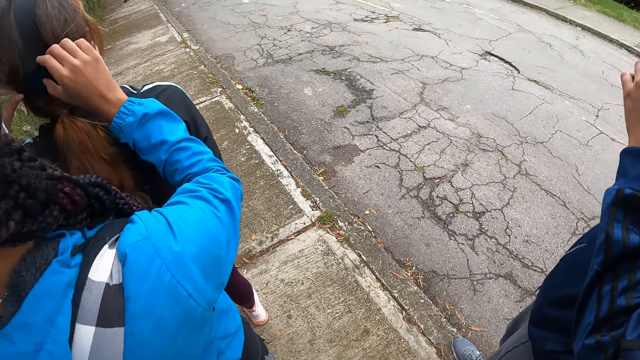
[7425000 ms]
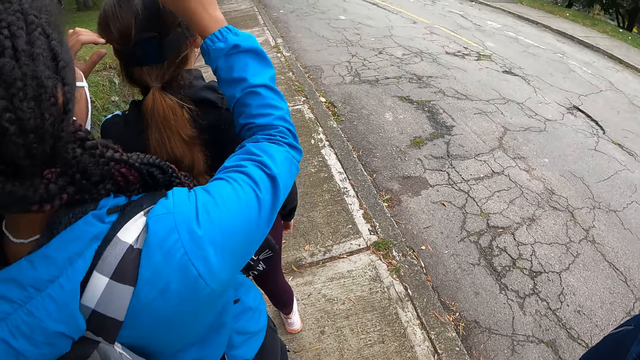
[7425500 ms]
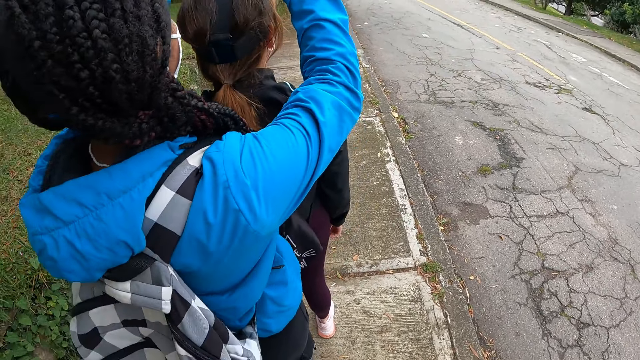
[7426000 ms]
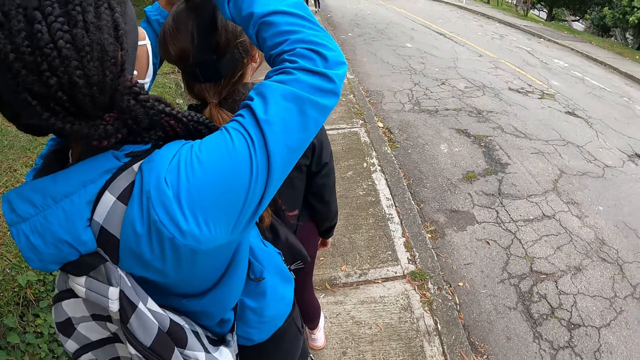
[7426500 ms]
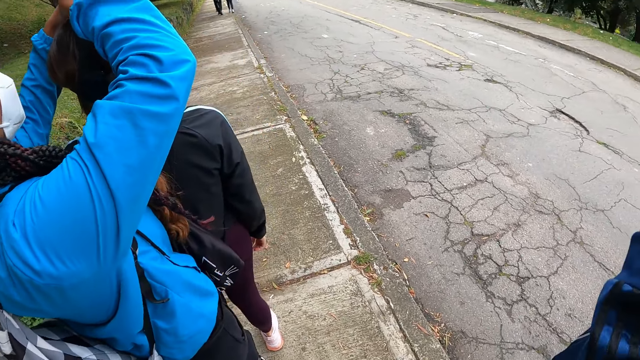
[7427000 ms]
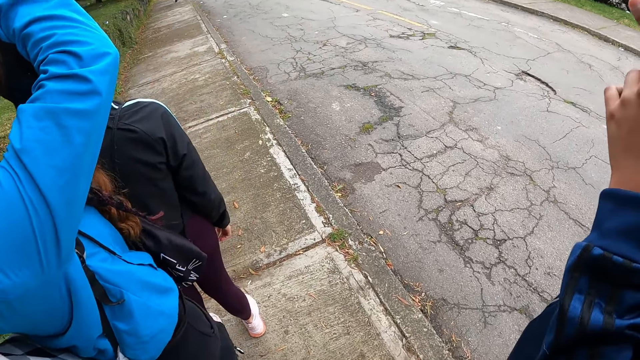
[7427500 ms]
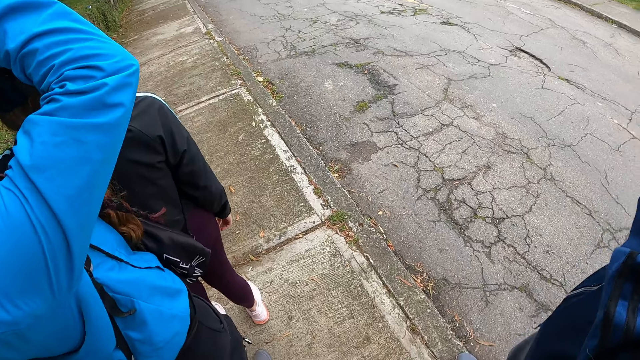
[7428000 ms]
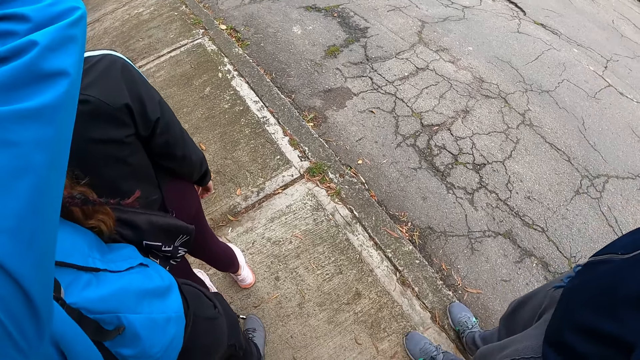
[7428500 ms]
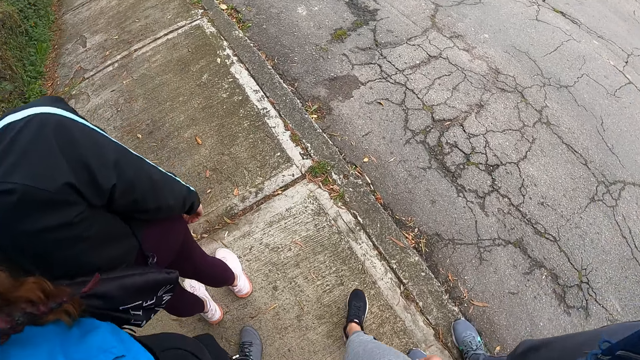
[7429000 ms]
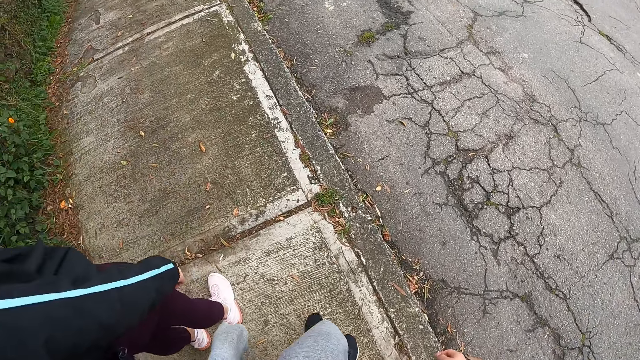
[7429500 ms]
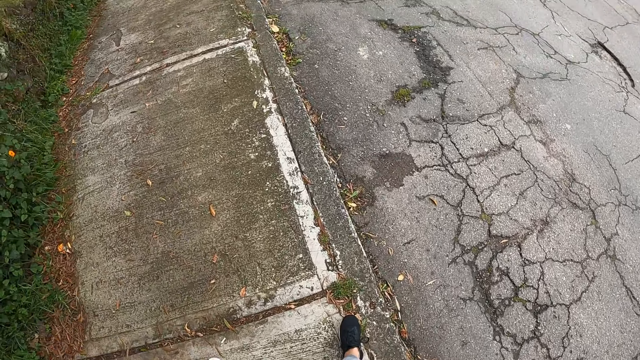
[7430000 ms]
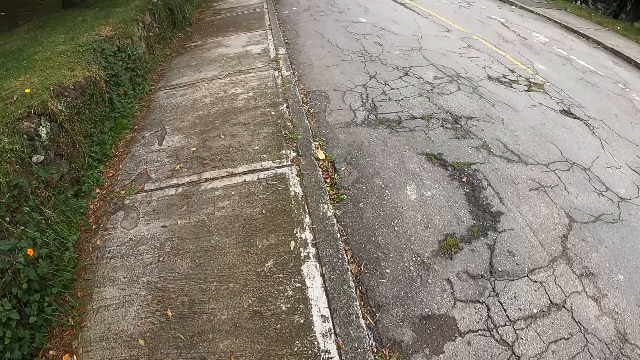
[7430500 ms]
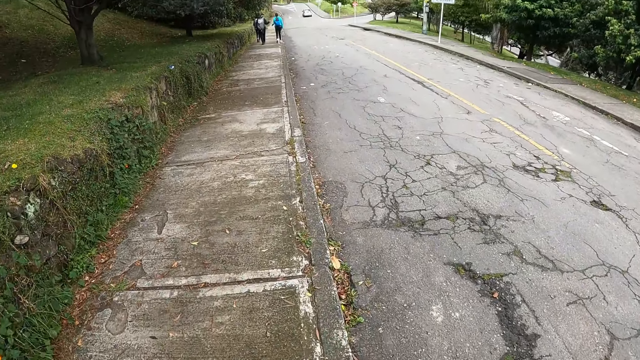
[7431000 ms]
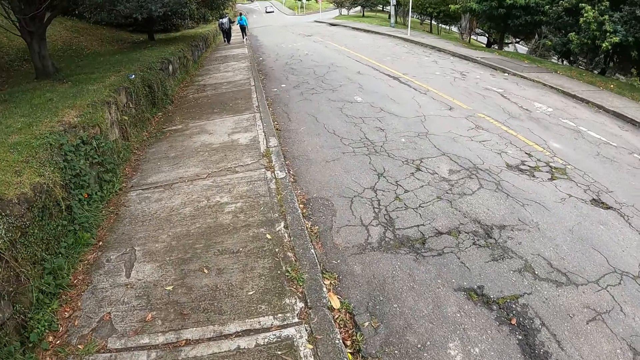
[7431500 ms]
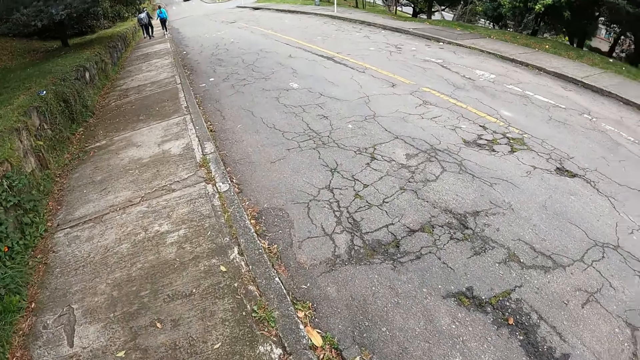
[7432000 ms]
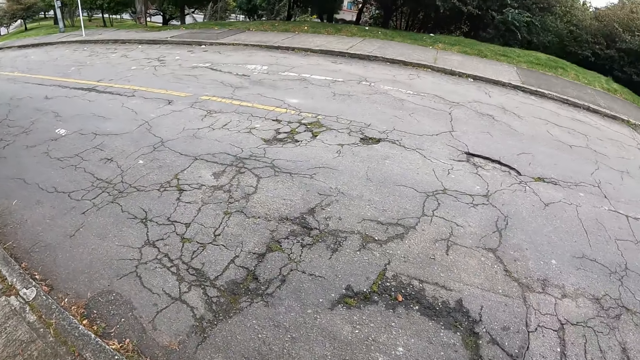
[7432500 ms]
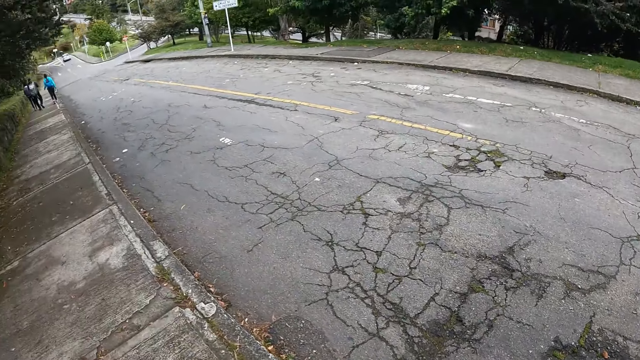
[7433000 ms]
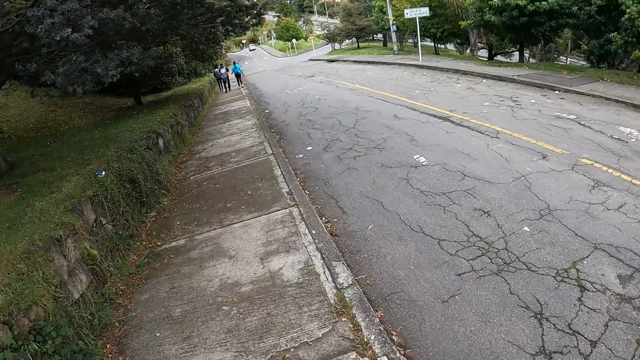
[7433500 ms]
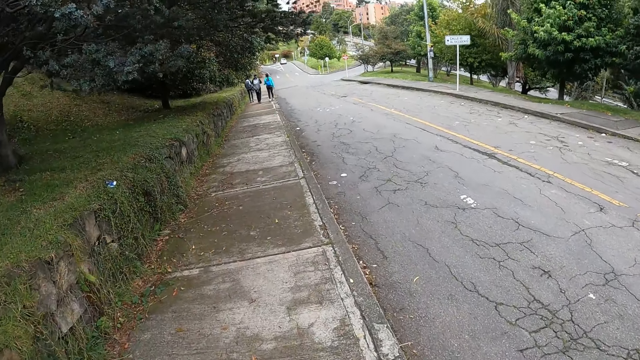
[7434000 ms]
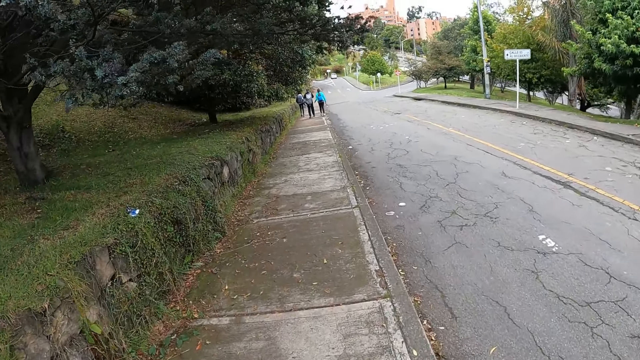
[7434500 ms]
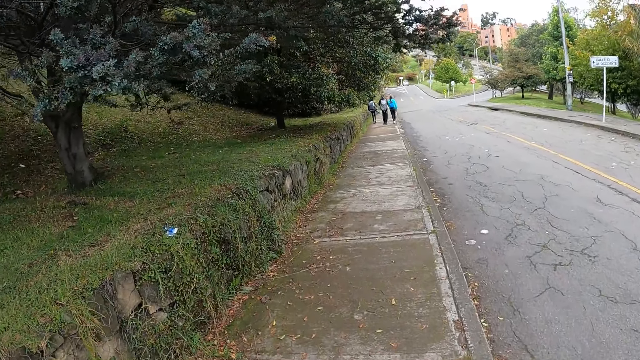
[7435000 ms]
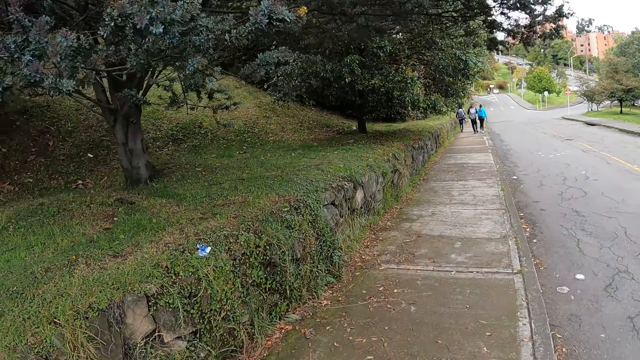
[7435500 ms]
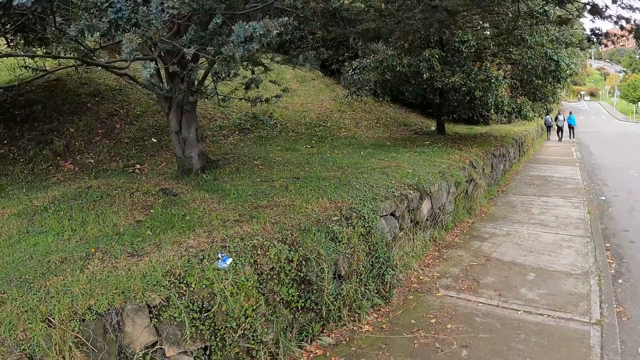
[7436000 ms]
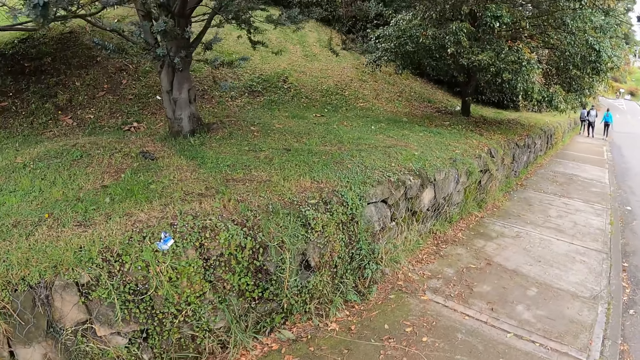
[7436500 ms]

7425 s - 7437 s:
The camera wearer and other people walk along the sidewalk.

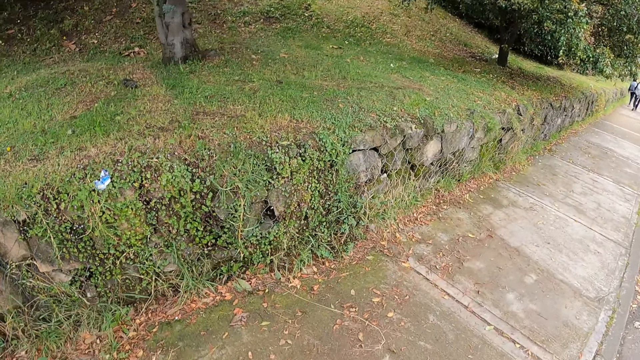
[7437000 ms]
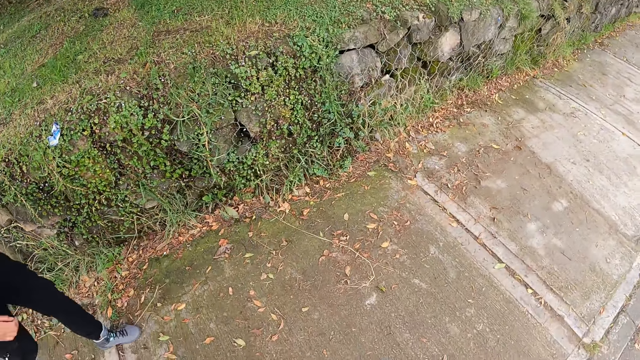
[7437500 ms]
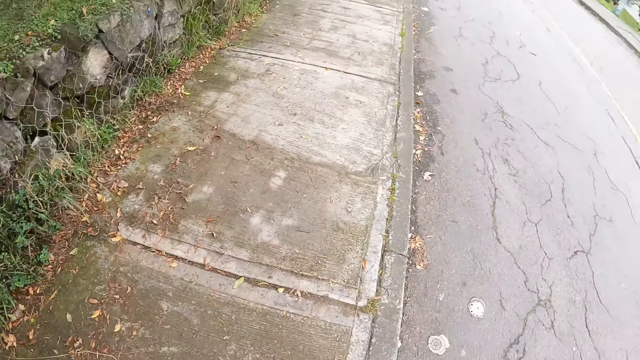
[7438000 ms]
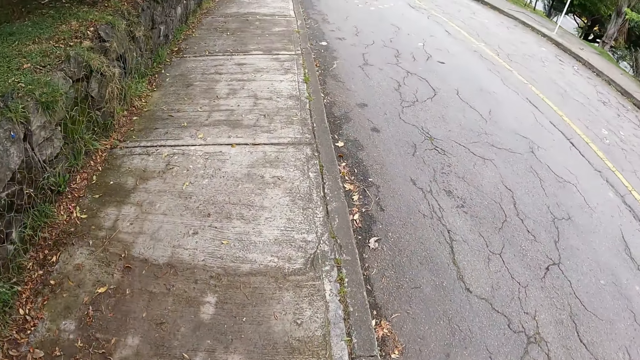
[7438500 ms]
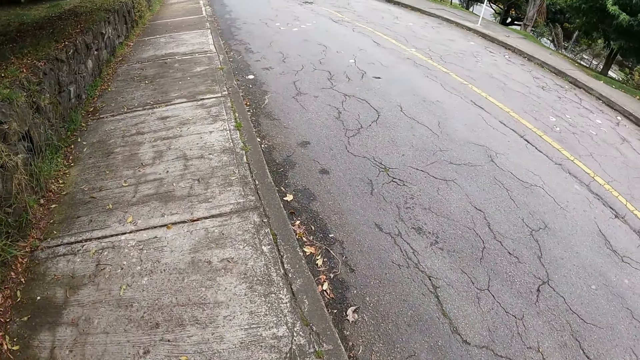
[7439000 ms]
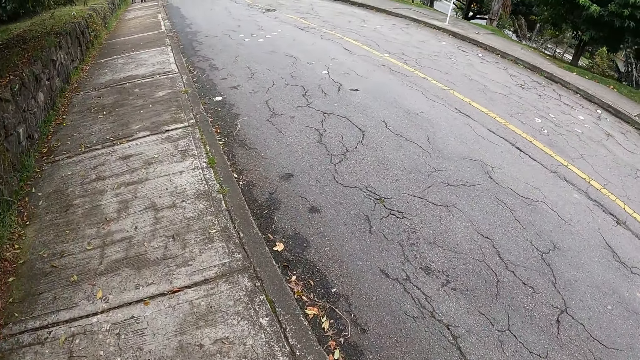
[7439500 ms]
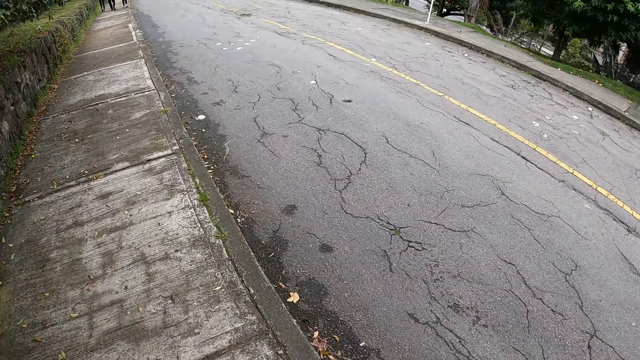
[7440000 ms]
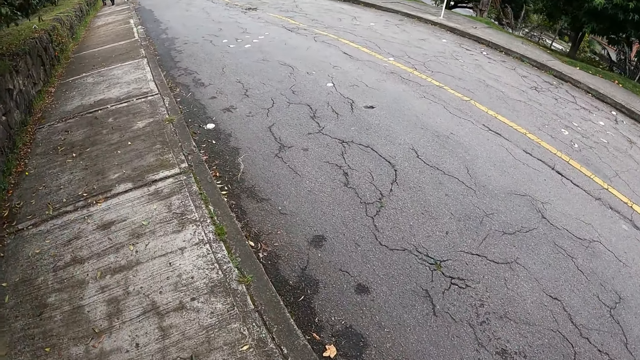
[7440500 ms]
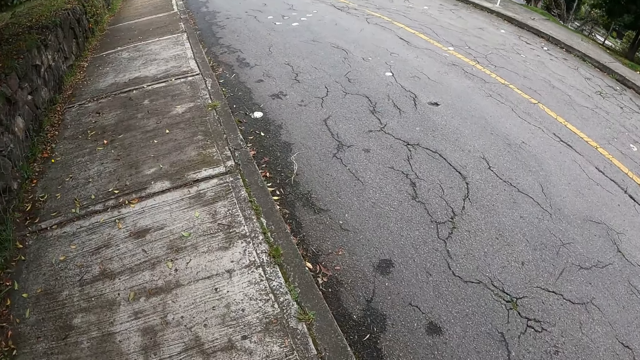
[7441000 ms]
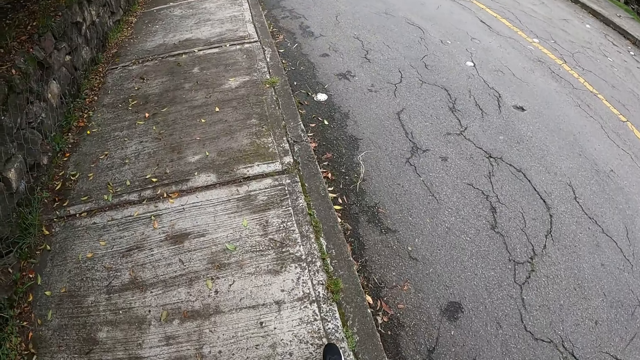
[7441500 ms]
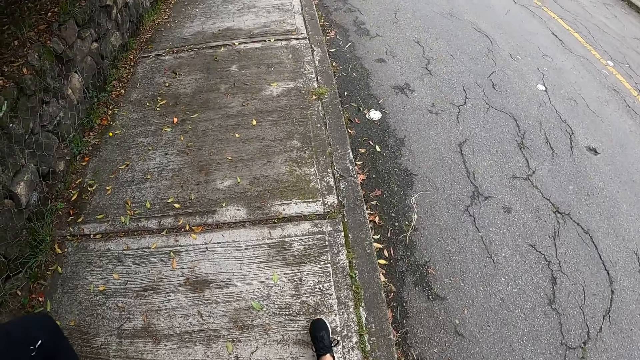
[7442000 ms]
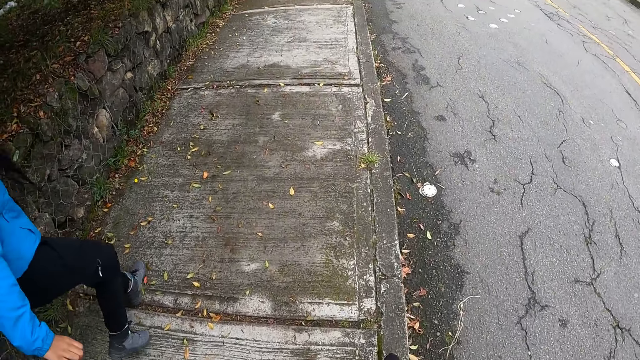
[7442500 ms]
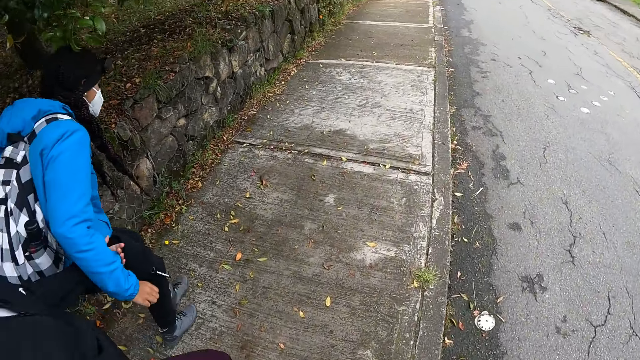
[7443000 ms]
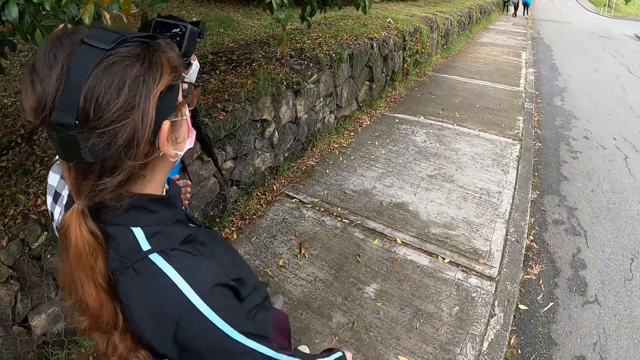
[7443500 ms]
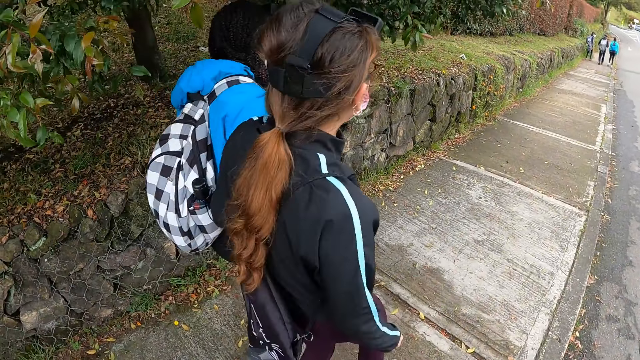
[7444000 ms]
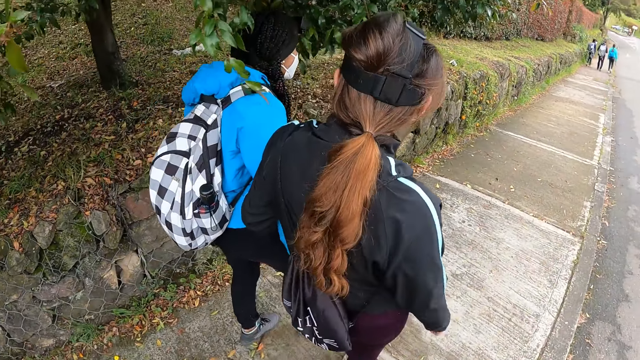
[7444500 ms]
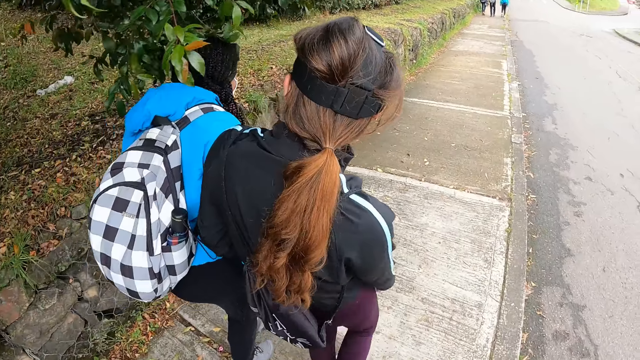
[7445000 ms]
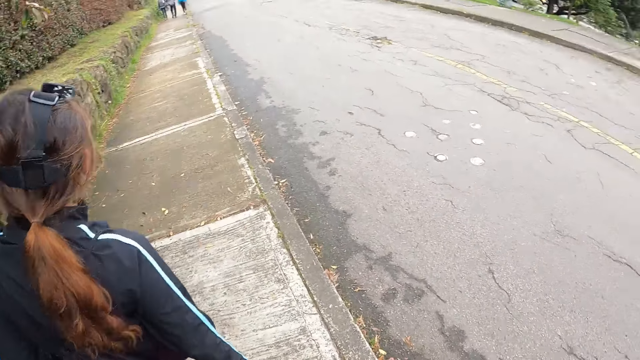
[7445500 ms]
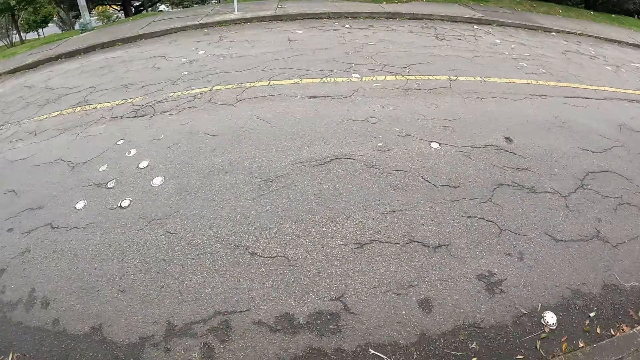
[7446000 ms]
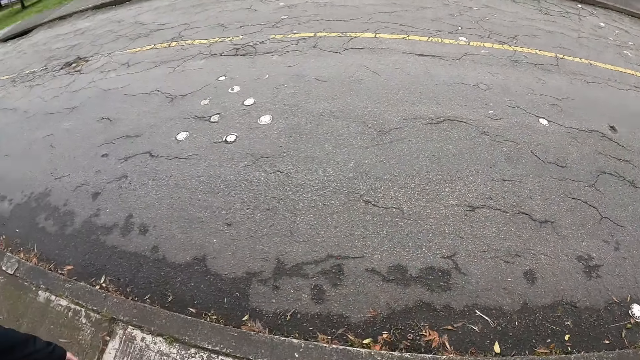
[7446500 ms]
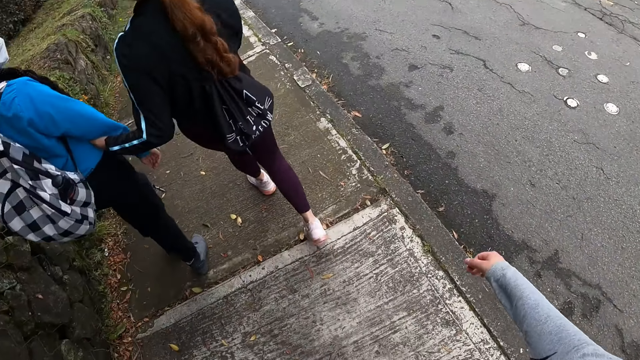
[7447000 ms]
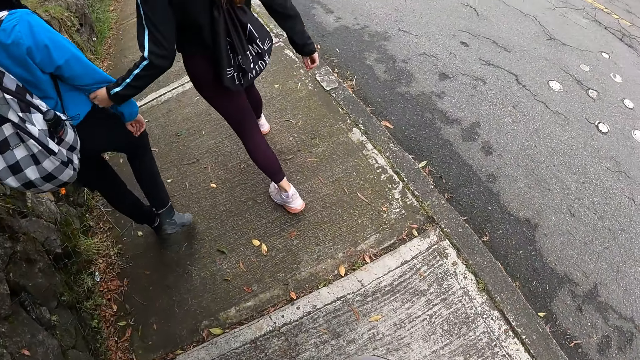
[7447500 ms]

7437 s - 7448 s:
The camera wearer looks around the road.
